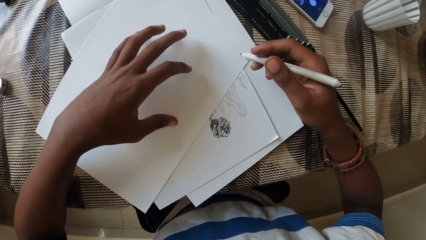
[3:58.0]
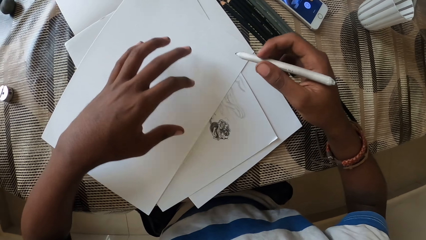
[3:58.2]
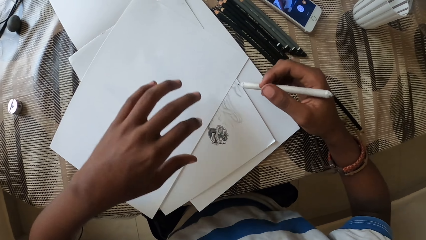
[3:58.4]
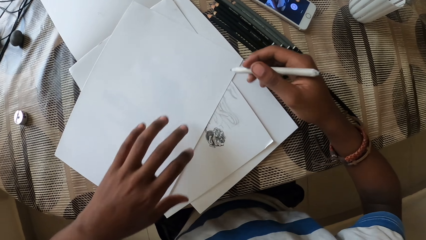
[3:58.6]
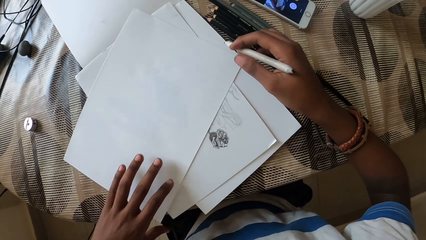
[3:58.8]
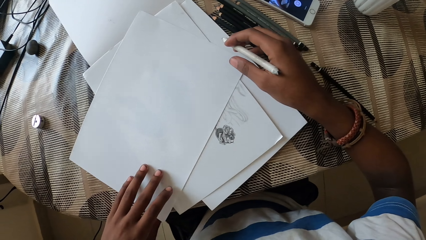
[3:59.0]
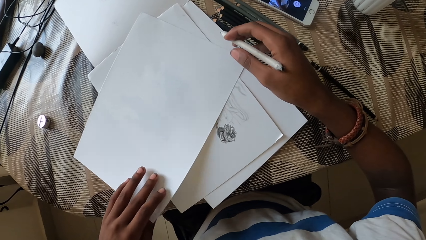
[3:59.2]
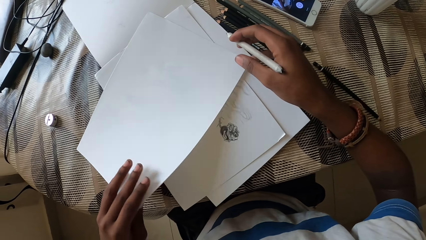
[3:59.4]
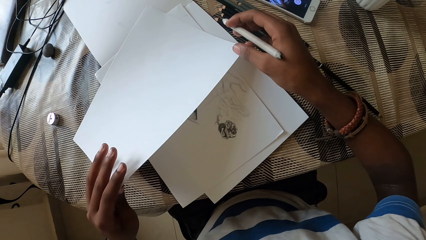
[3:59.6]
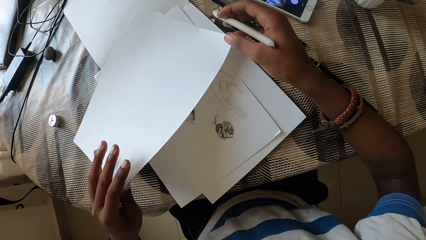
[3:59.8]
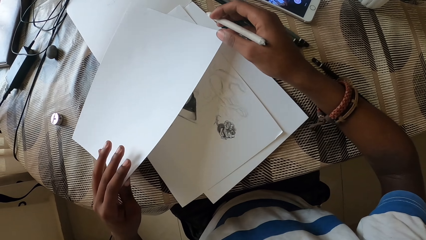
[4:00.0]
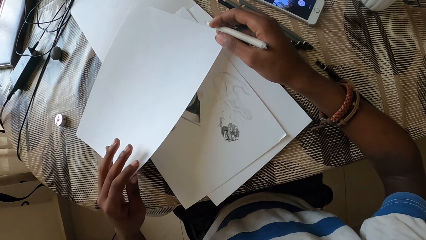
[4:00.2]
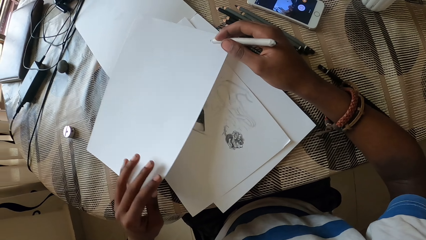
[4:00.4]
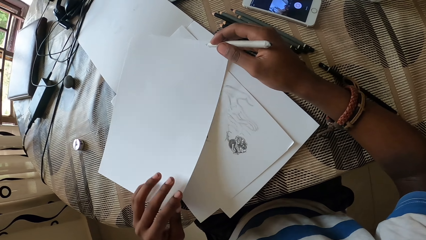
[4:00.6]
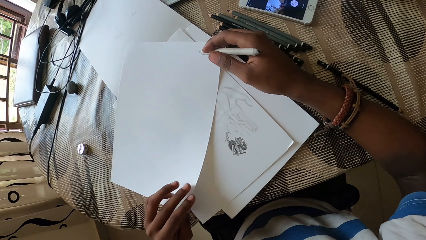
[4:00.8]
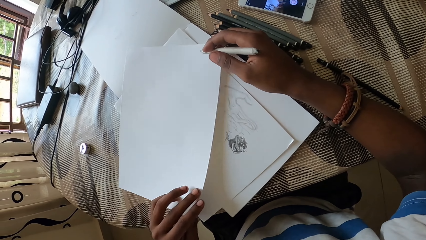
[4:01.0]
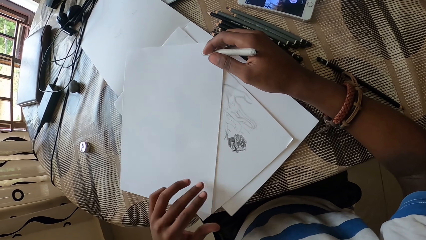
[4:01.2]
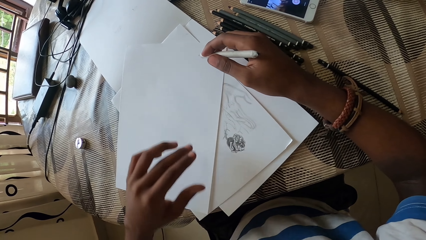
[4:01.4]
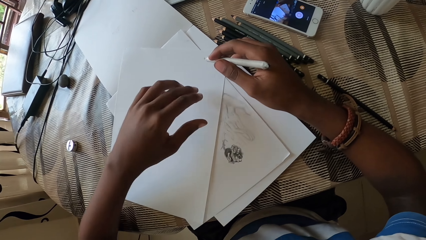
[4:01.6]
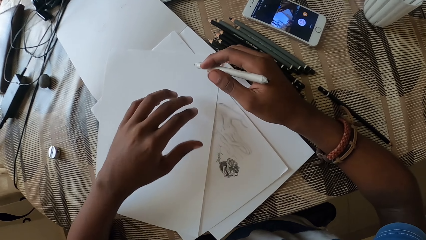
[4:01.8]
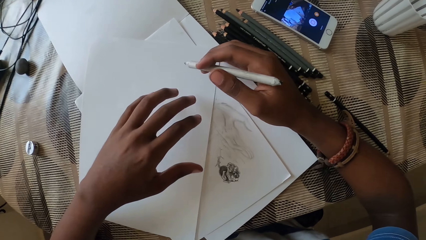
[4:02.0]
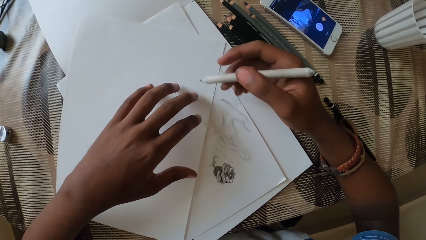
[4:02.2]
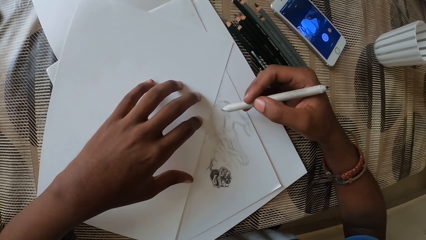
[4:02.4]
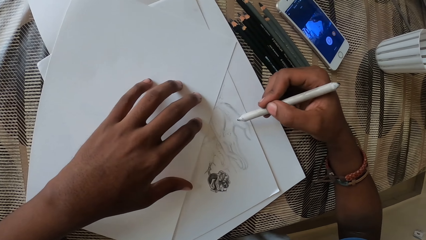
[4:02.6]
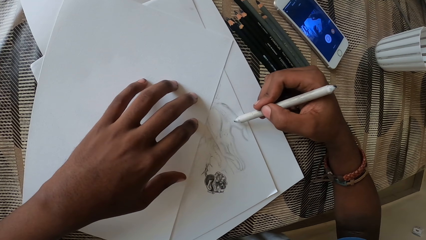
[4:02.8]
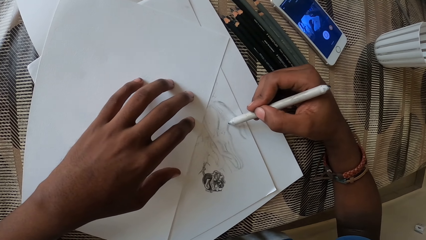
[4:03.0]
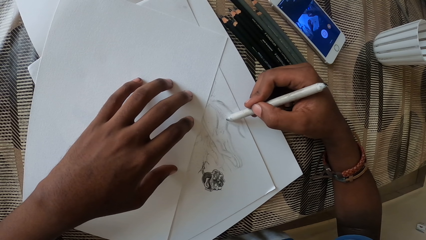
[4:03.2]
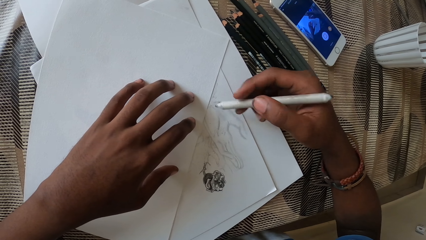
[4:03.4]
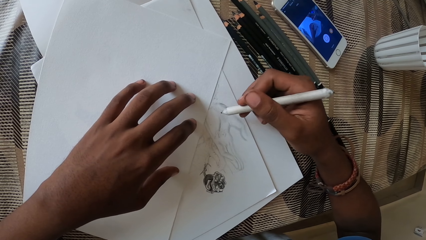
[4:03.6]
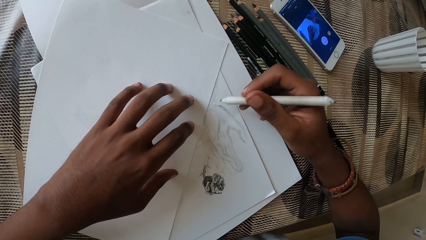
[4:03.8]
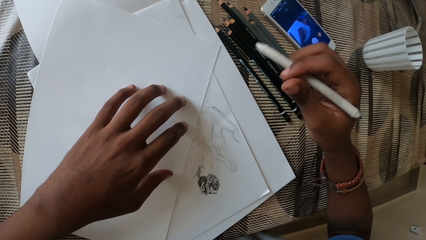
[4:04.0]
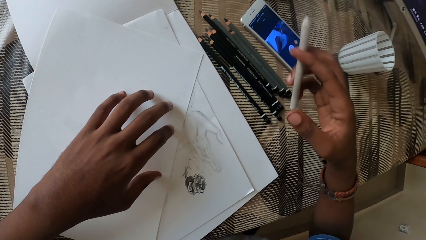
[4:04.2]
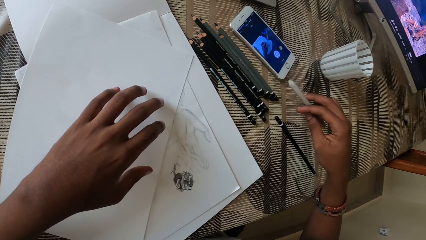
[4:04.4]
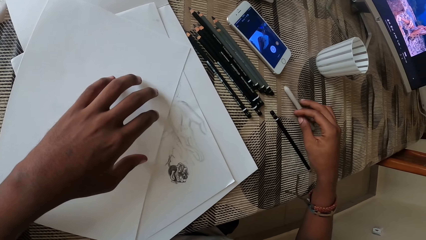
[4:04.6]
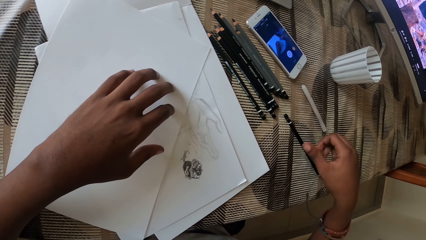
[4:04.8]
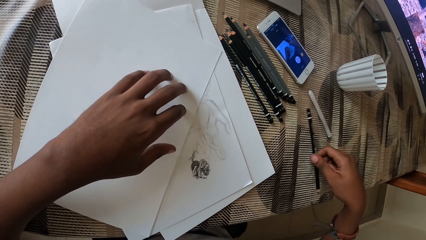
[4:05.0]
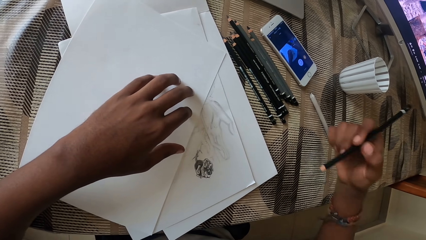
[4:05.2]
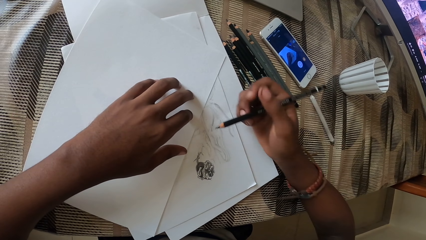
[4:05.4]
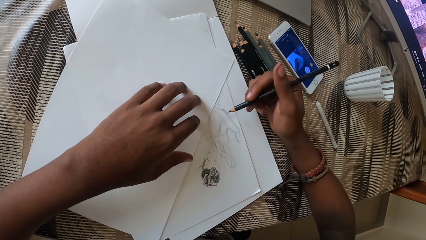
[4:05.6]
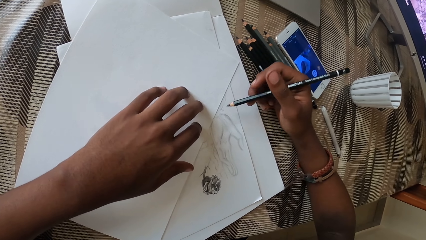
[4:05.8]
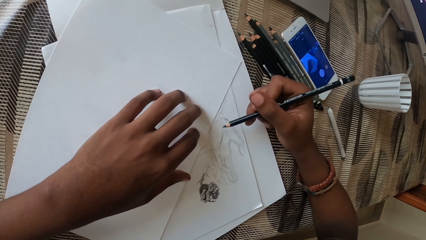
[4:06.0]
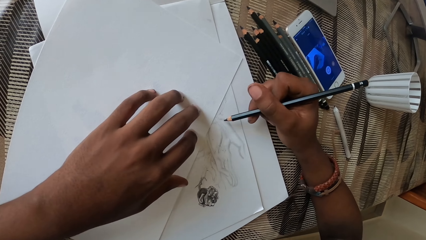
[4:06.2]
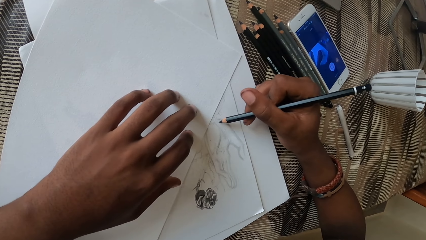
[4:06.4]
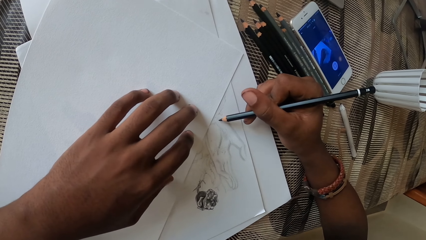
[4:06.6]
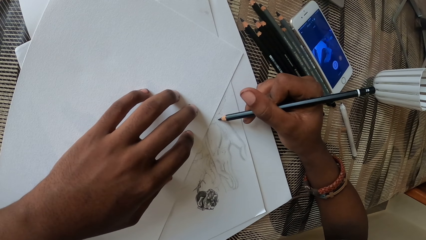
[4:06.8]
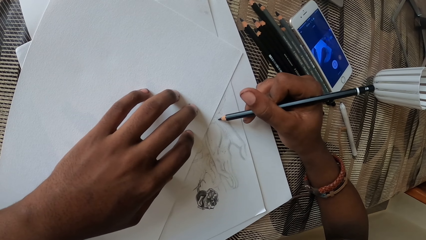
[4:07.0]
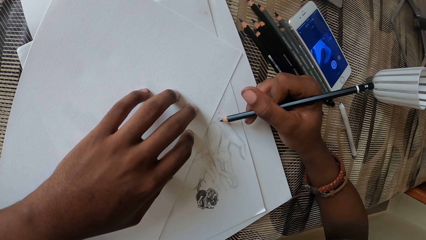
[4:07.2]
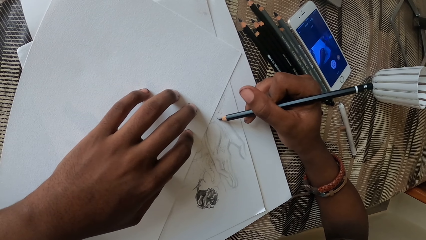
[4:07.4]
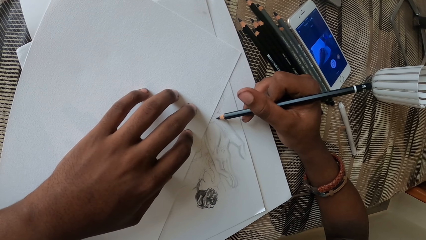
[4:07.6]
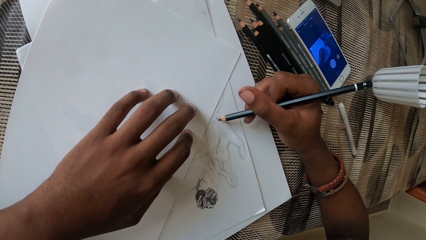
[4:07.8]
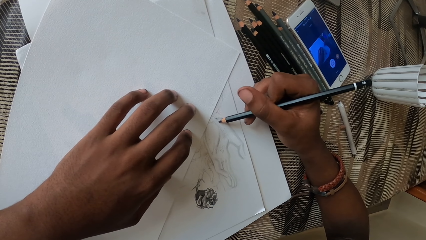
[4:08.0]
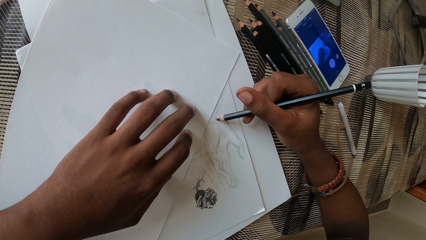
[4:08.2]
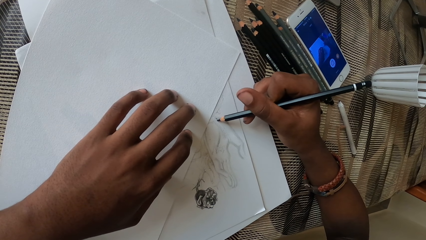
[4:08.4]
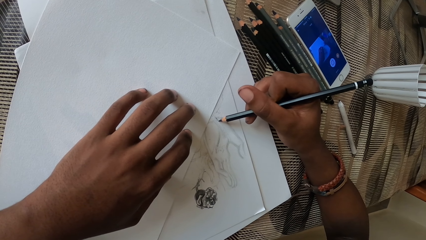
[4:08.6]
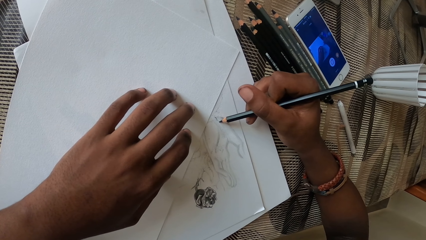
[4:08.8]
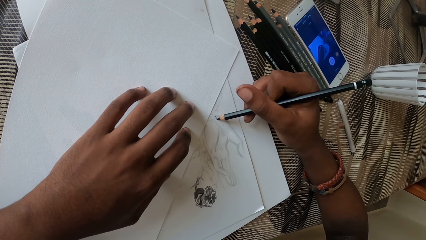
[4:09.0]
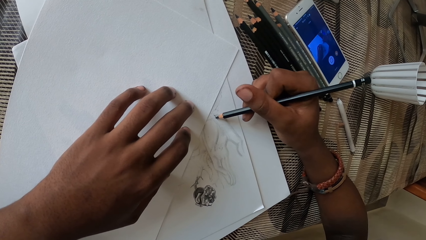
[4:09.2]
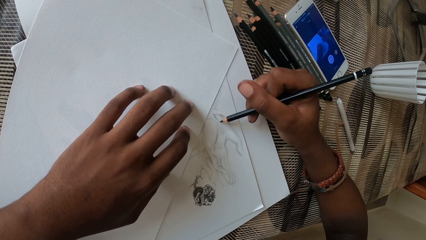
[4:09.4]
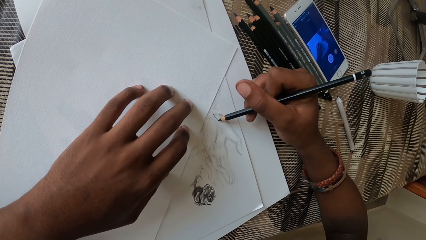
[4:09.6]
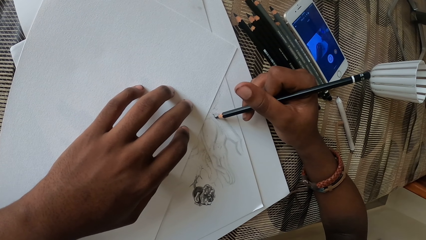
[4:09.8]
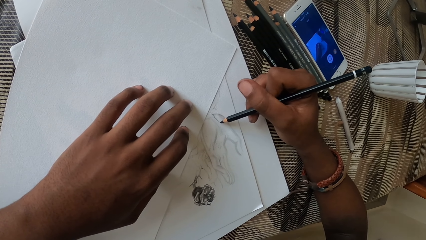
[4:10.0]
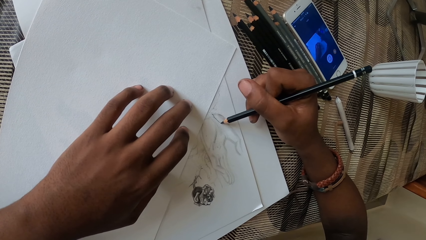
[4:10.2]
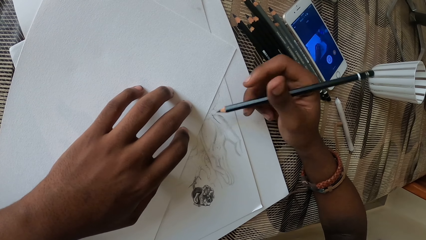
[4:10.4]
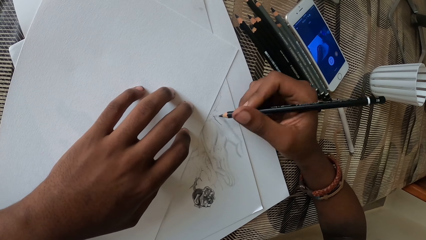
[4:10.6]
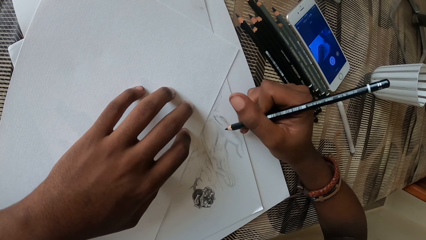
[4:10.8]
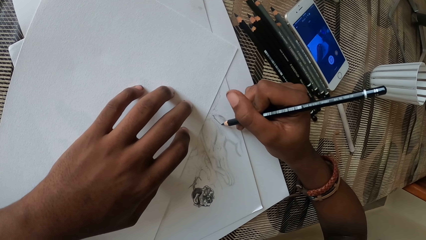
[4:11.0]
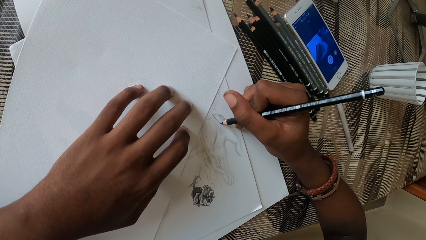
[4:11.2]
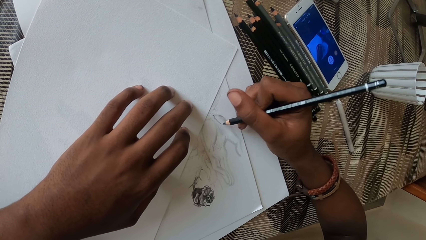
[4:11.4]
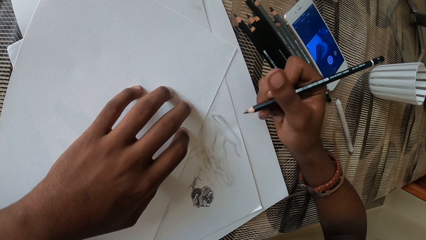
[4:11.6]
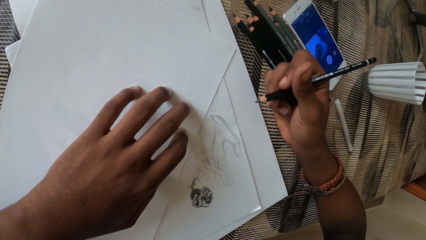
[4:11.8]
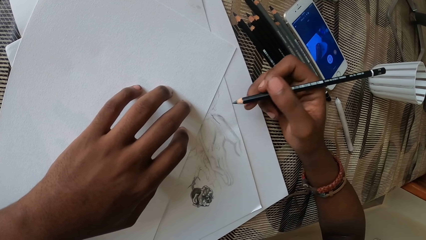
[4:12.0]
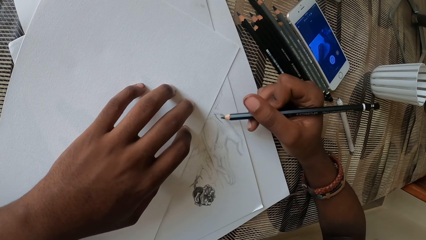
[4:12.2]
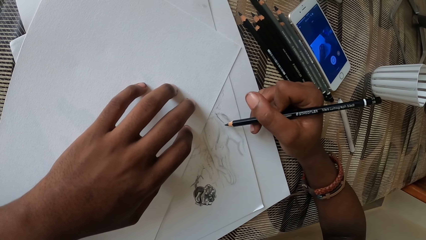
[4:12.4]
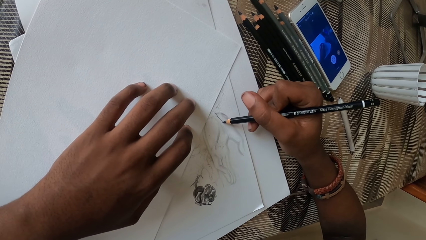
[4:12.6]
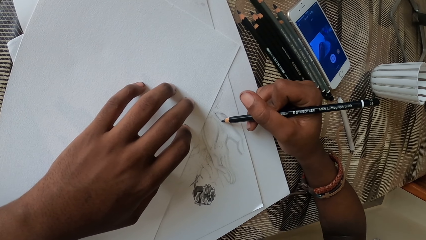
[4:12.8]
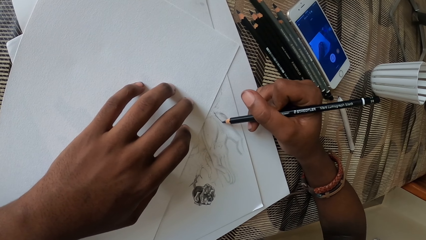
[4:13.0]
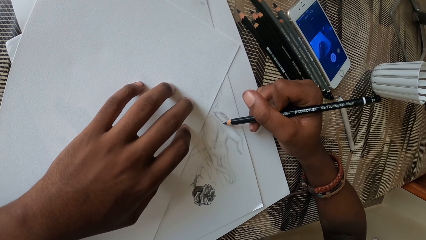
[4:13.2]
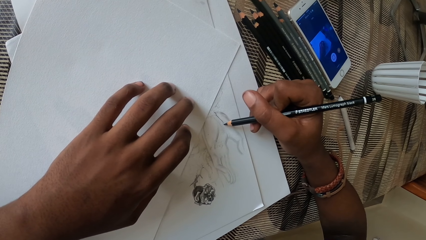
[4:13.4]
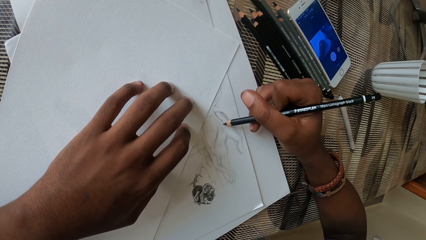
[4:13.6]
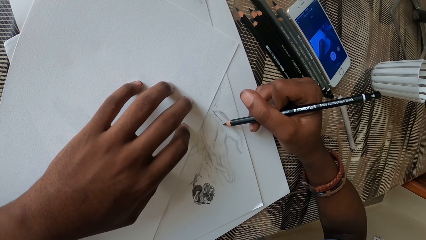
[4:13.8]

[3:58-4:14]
The camera wearer touches the book. They move the paper. They draw. They put the pencil down. They pick up the pencil. They touch the pencil. They draw on the drawing paper.
